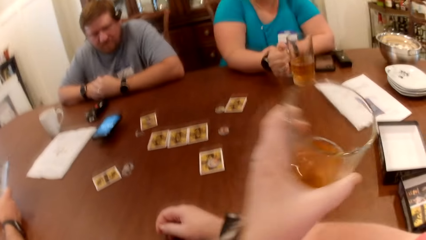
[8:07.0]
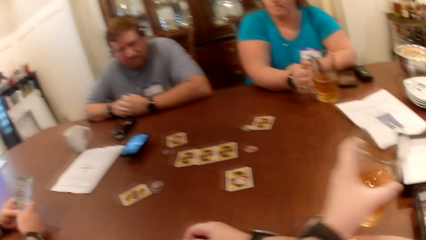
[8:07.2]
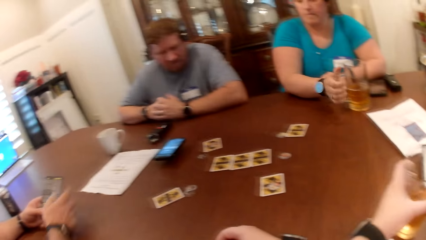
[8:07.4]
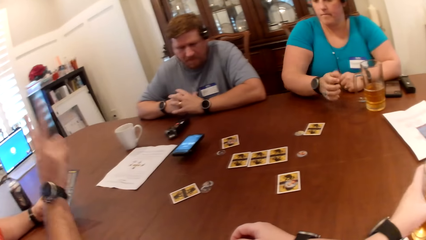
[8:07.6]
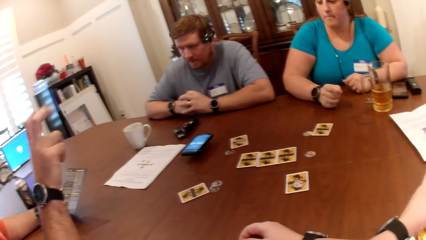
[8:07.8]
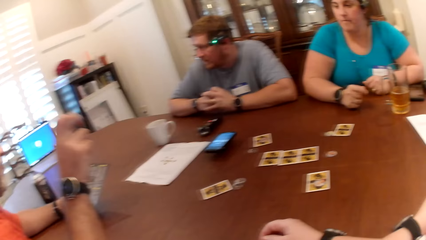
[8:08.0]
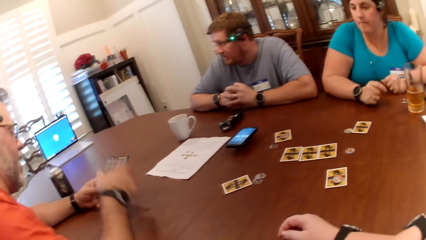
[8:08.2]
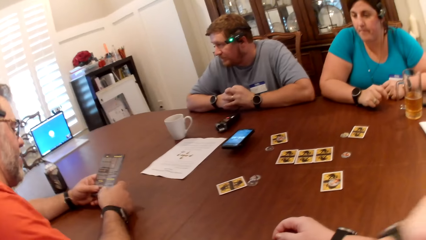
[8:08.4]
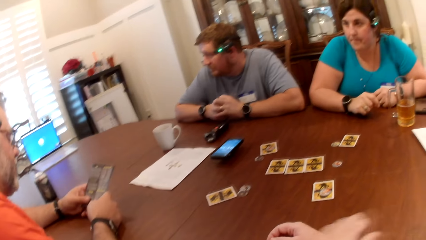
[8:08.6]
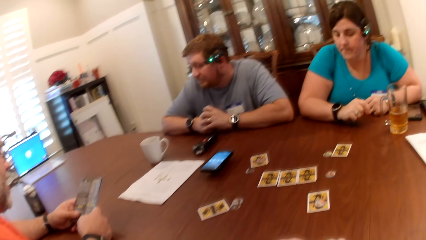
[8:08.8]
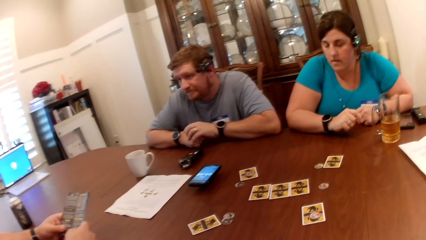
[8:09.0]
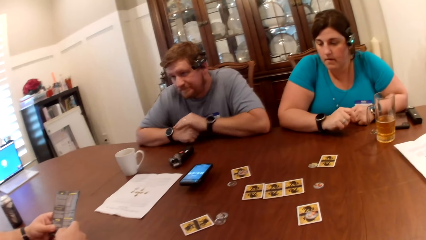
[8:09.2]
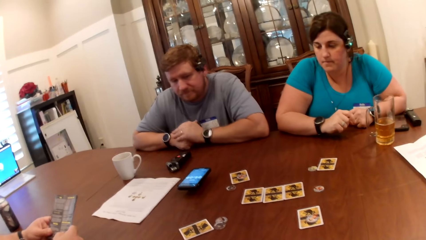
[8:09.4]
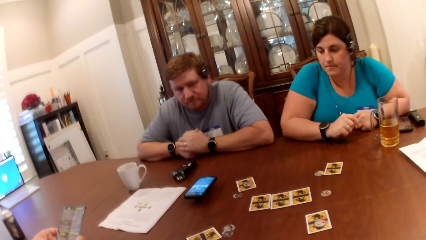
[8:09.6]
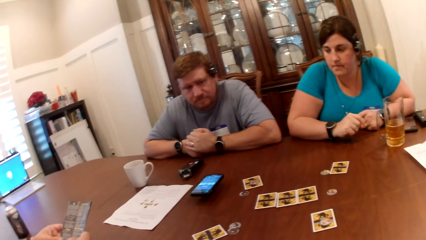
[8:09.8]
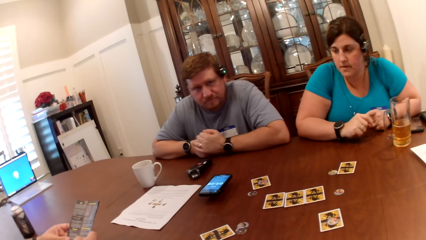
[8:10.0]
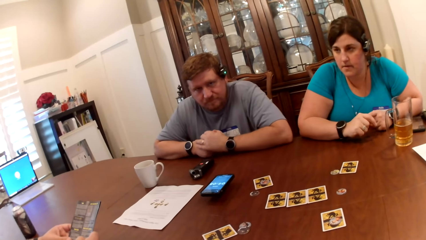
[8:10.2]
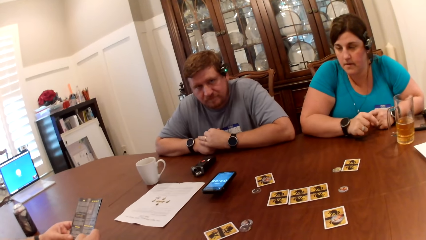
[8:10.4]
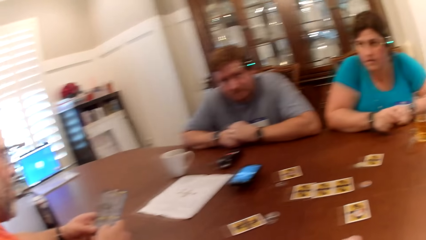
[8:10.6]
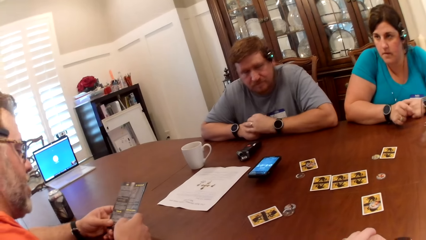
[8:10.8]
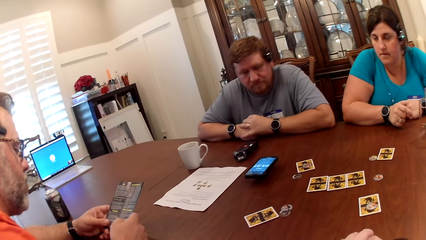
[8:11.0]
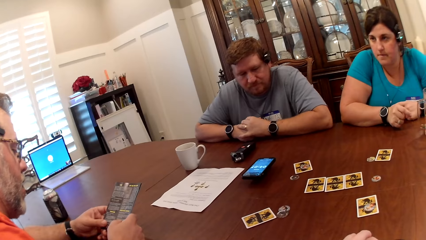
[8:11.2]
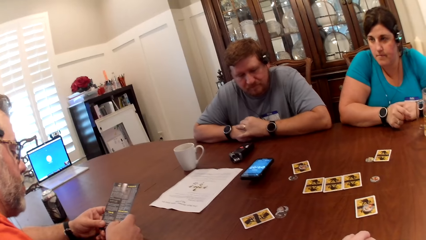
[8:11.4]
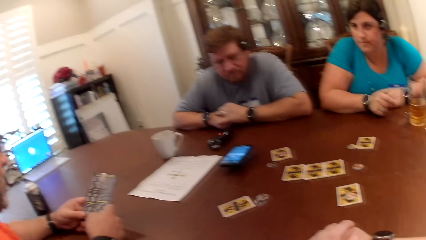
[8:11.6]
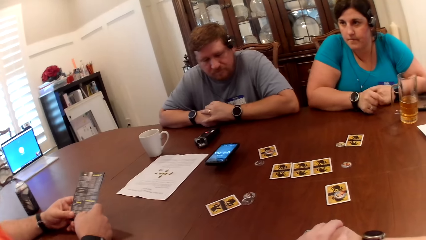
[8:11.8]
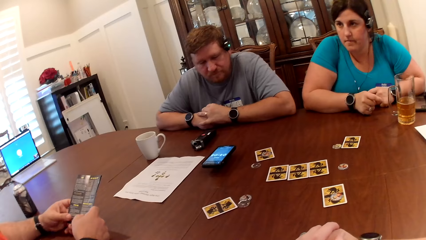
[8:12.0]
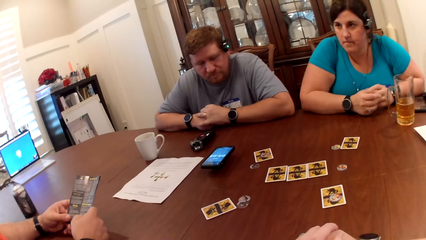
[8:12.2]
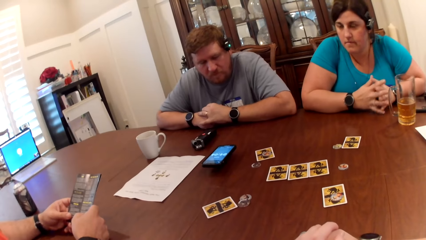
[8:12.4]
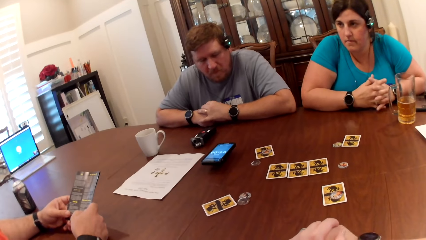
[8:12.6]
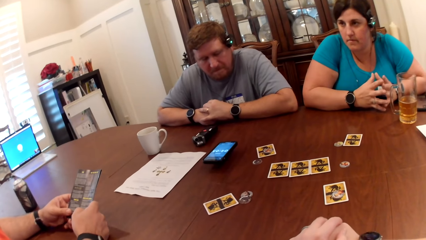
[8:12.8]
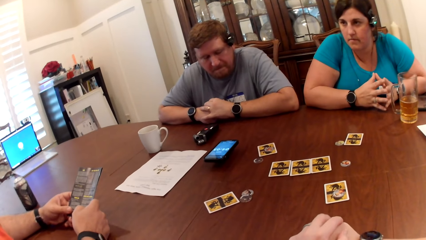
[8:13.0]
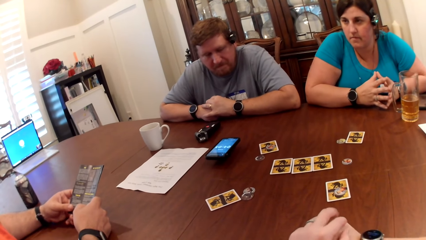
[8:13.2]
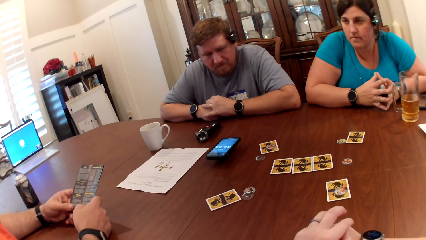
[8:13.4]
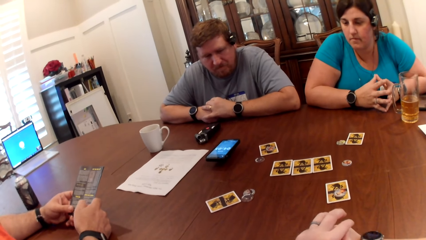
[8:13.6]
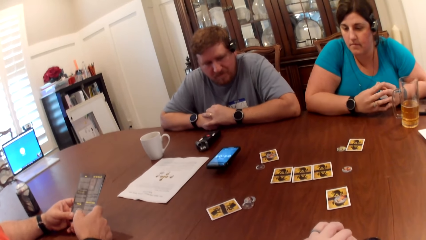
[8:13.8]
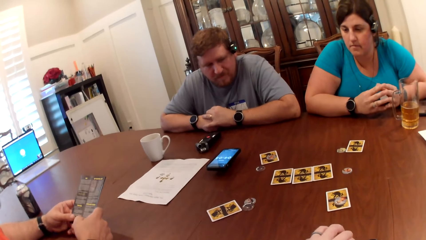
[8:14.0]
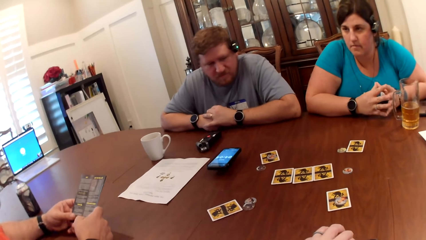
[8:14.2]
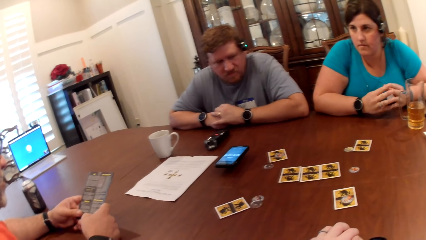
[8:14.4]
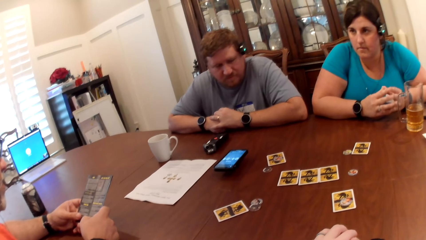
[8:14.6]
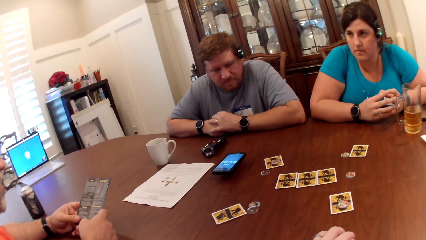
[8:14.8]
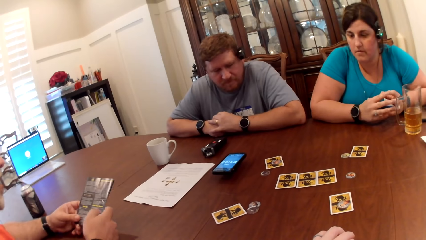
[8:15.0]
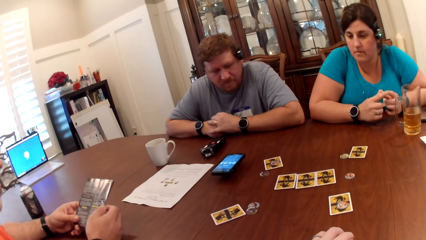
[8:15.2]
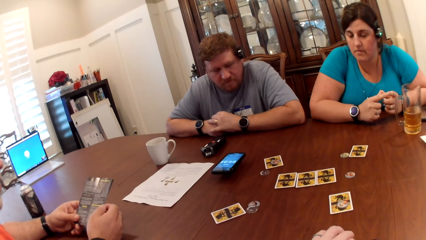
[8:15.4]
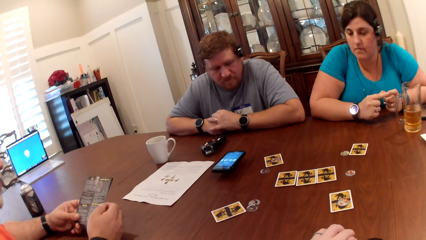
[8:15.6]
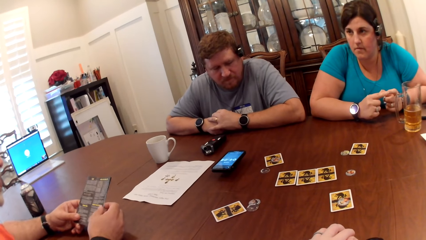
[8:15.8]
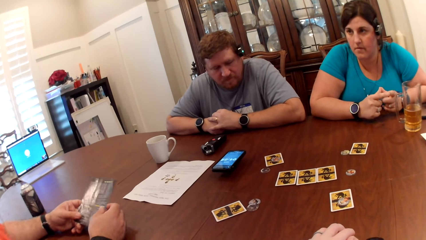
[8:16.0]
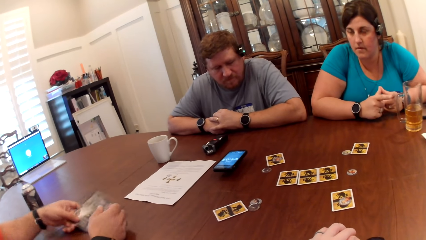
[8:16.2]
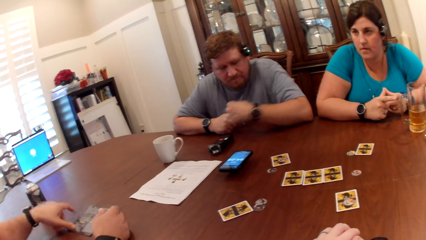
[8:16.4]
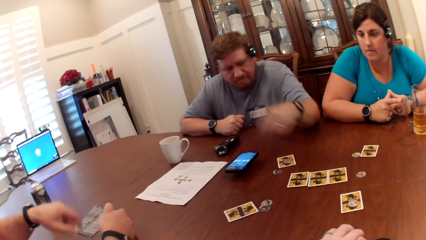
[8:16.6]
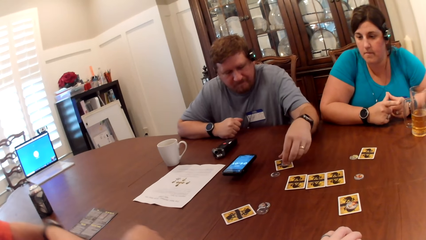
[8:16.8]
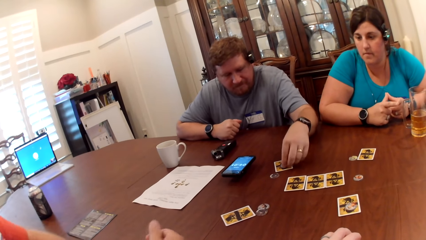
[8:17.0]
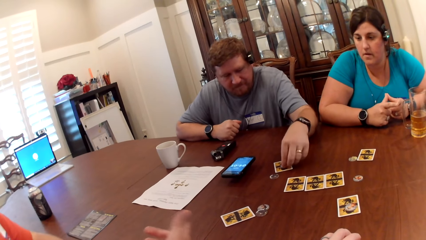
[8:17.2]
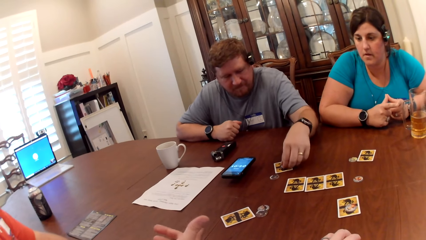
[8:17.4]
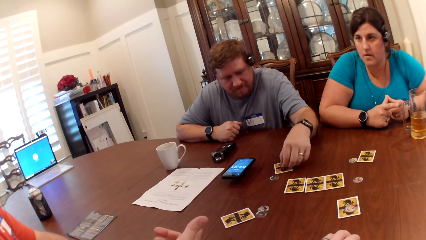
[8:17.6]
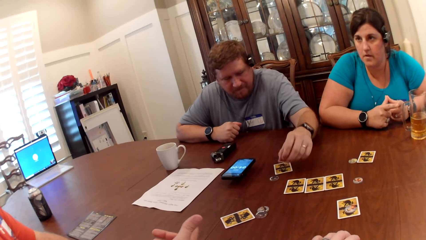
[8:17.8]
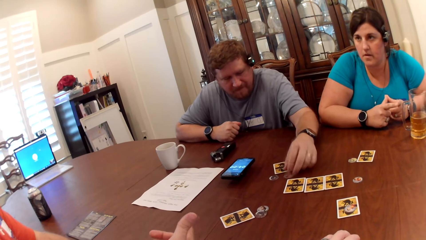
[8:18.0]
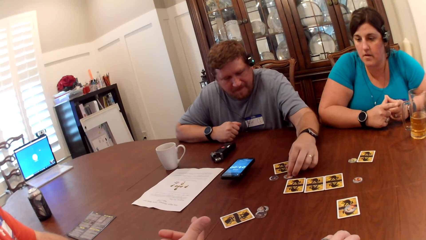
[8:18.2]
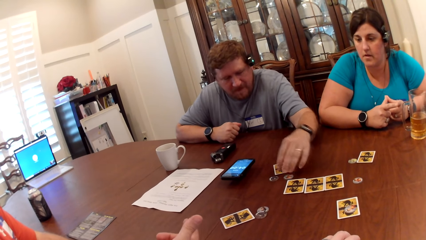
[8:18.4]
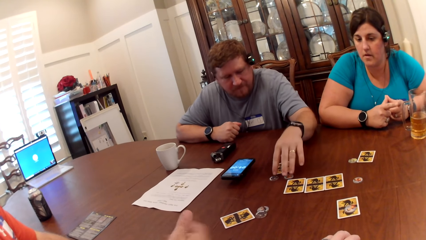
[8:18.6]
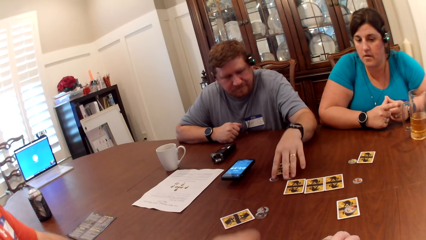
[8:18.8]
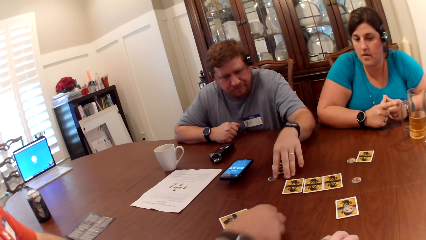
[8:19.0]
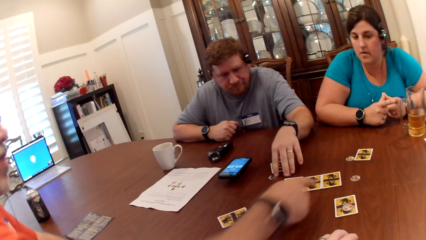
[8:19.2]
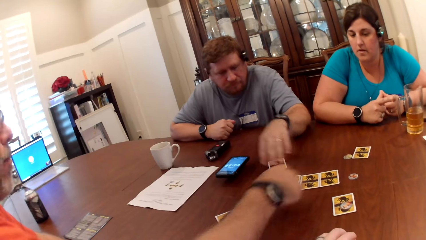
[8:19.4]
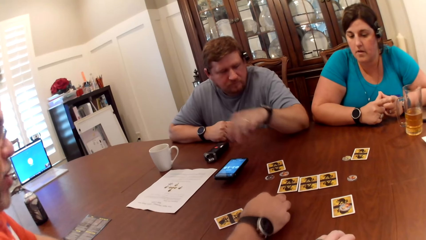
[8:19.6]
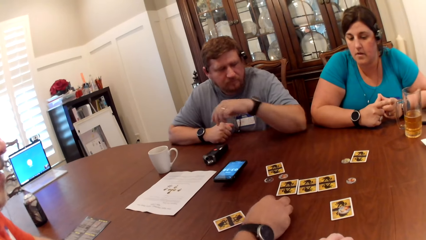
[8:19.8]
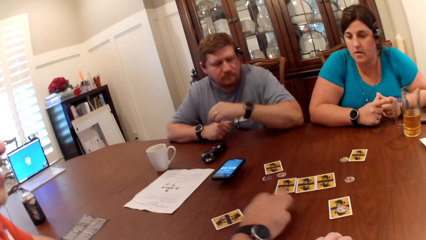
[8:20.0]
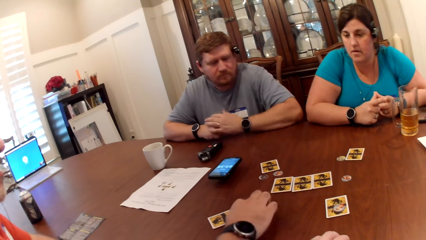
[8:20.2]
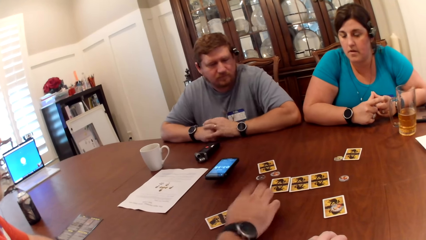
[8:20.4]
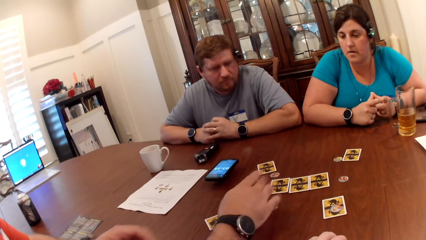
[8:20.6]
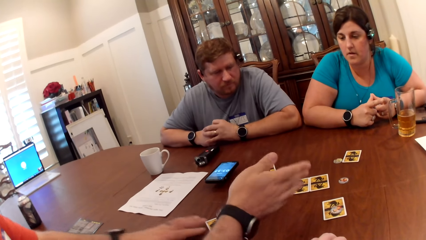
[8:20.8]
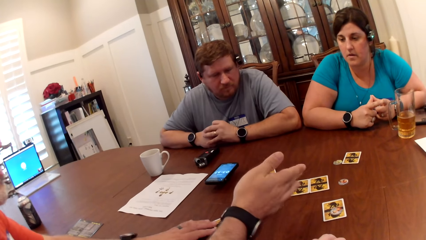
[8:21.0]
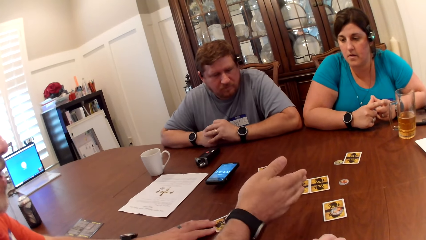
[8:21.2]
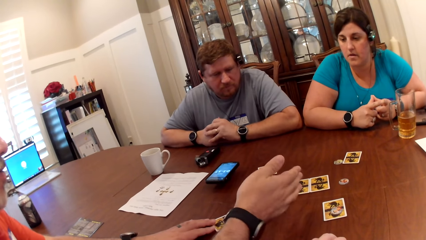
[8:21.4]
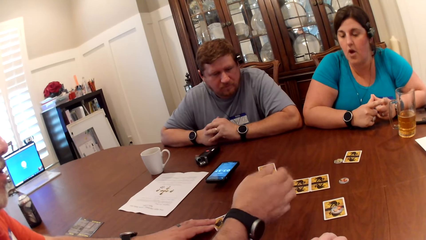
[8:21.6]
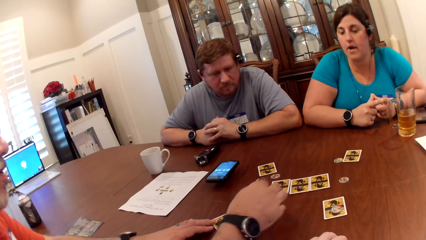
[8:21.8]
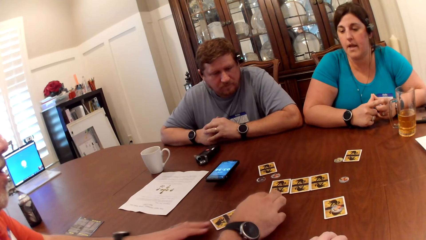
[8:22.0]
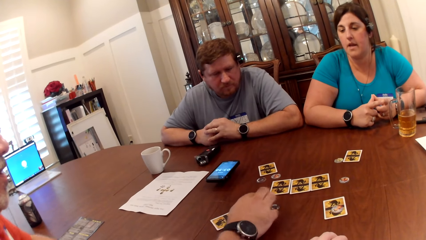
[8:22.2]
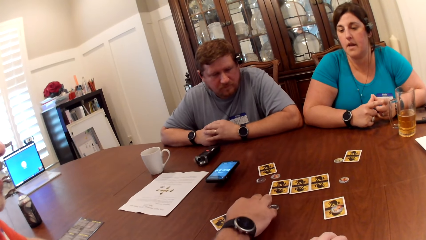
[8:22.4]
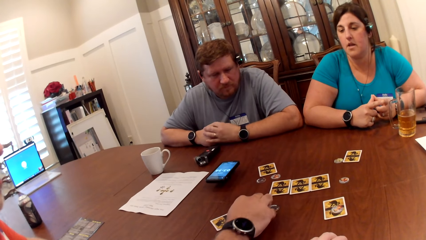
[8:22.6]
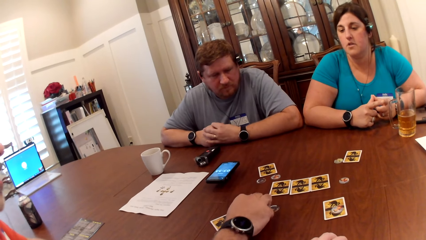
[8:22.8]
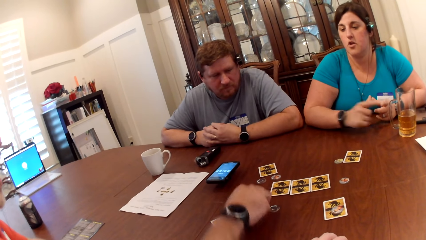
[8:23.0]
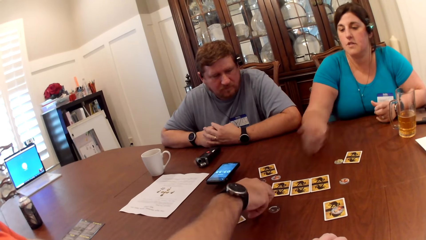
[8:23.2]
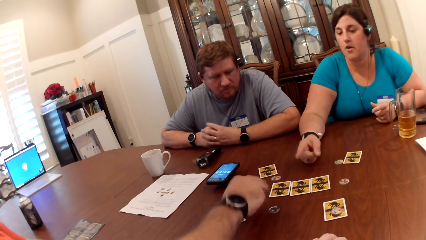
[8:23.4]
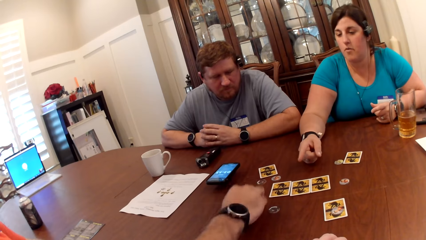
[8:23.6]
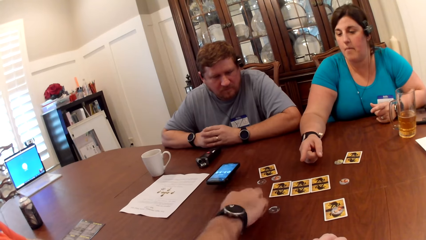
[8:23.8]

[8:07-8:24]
The camera wearer lowers the cup of beer in her right hand on the table. A man gesticulates with his right hand. The man reads an article or manual. The man converses with a woman, puts the manual on the table, and gesticulates with his hands. Another man removes the token on the card on the table with his left hand. The first man converses with friends and puts the token on the table. The other man adjusts the tokens on the table with his left hand. The first man adjusts the token on the card on the table with his right hand and adjusts the card on the table with his left hand. The woman converses with the first man. The first man taps the token on the table with his right hand.
